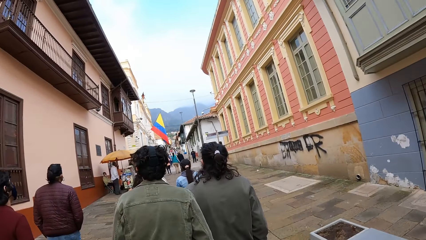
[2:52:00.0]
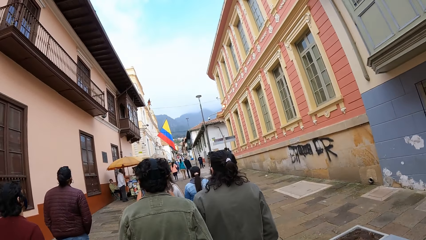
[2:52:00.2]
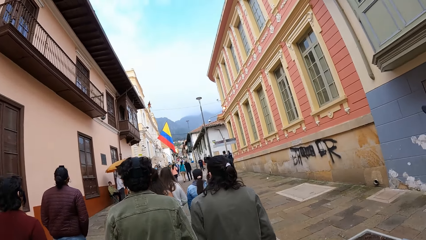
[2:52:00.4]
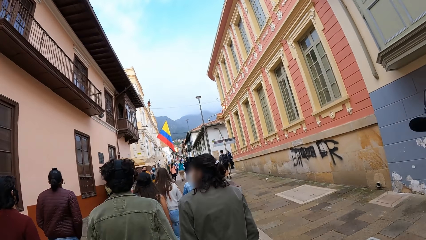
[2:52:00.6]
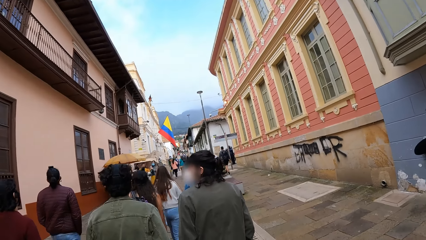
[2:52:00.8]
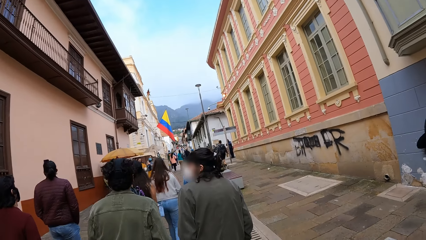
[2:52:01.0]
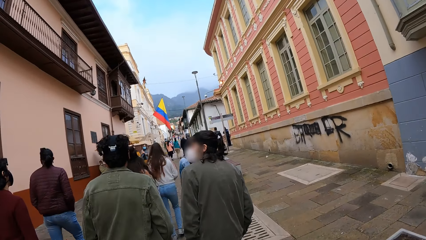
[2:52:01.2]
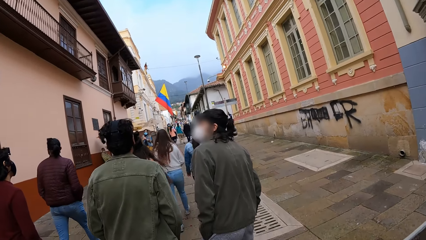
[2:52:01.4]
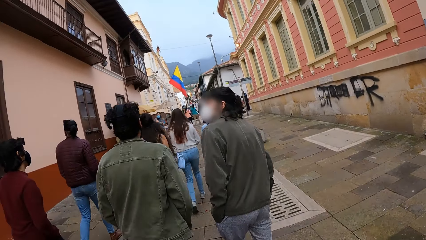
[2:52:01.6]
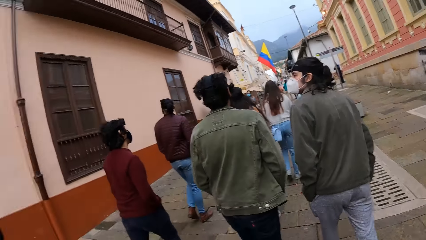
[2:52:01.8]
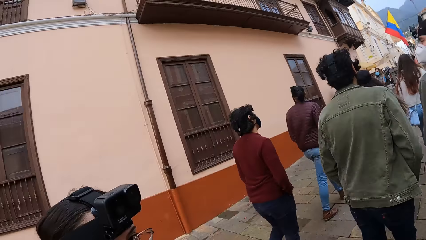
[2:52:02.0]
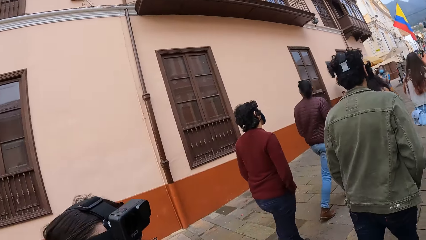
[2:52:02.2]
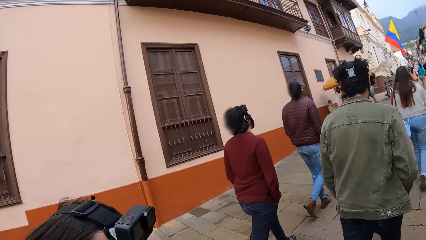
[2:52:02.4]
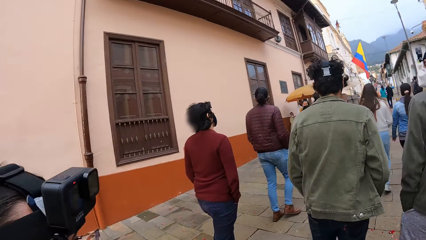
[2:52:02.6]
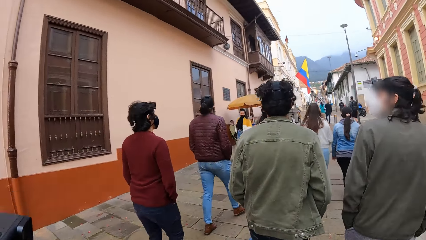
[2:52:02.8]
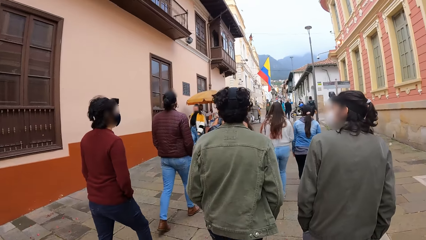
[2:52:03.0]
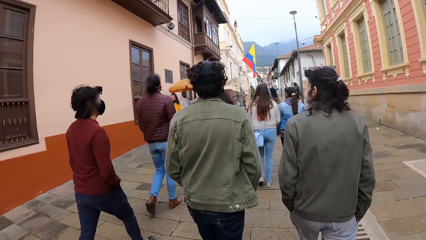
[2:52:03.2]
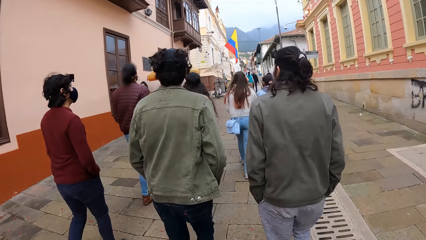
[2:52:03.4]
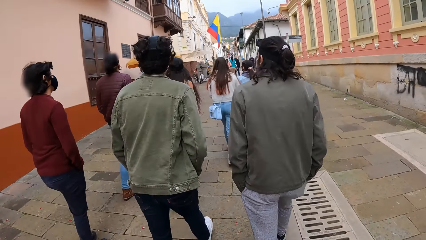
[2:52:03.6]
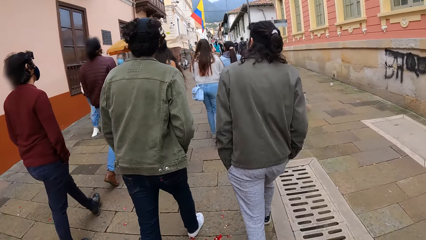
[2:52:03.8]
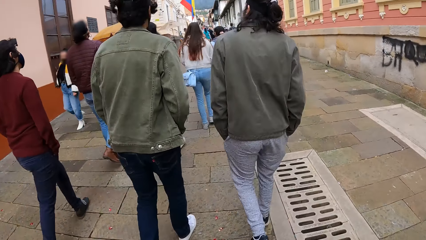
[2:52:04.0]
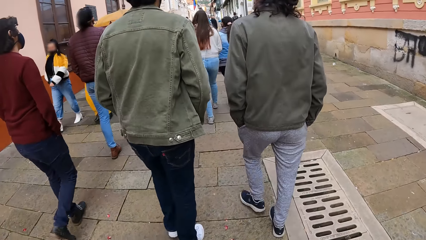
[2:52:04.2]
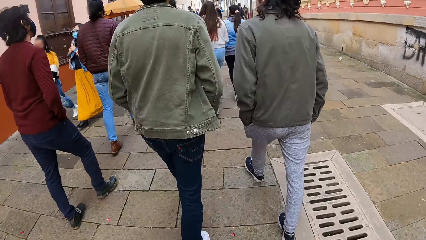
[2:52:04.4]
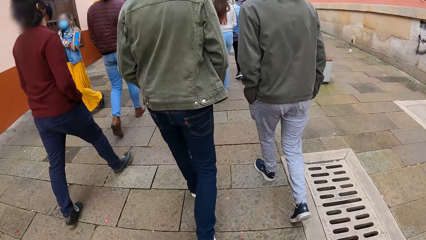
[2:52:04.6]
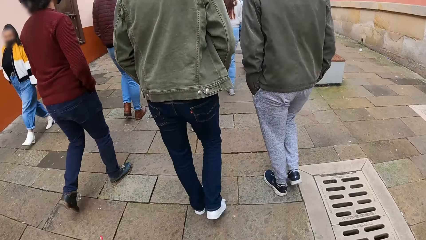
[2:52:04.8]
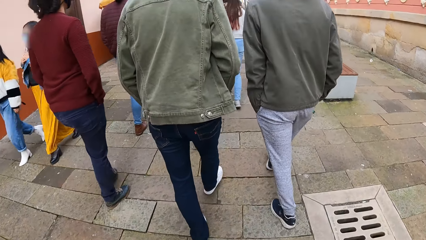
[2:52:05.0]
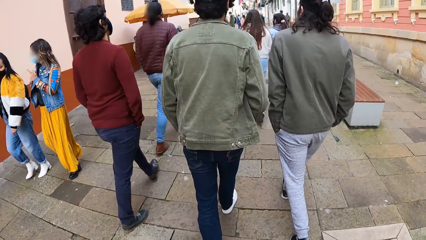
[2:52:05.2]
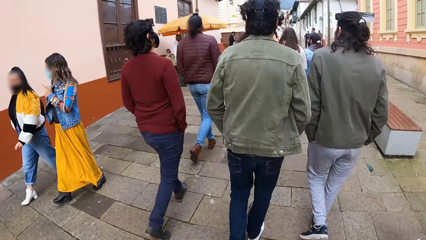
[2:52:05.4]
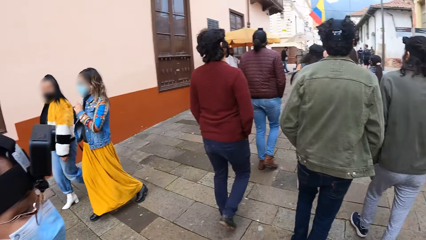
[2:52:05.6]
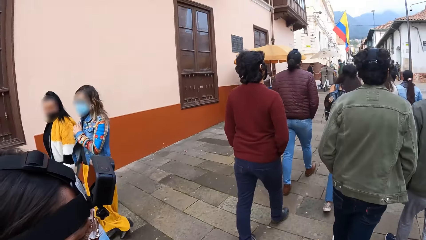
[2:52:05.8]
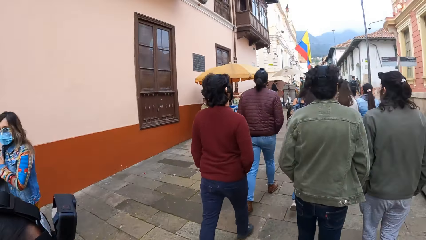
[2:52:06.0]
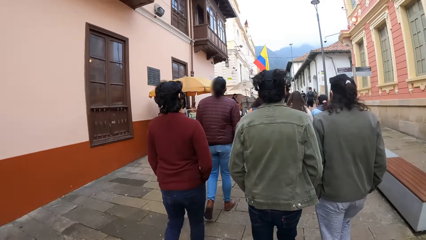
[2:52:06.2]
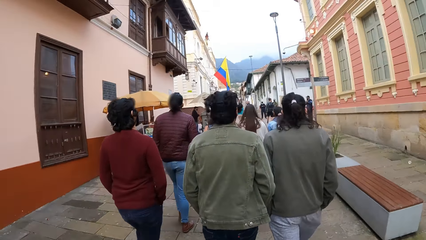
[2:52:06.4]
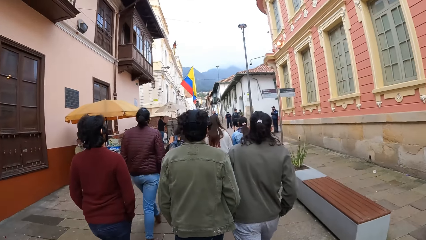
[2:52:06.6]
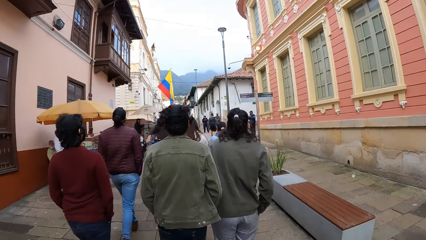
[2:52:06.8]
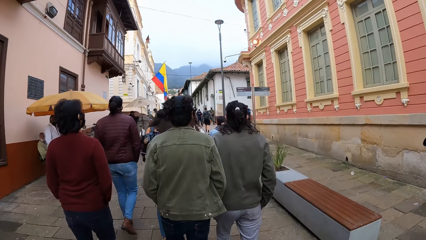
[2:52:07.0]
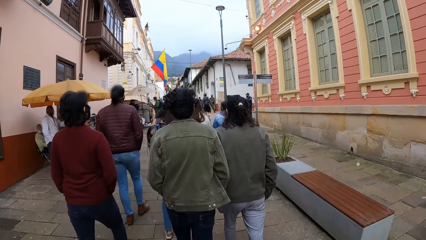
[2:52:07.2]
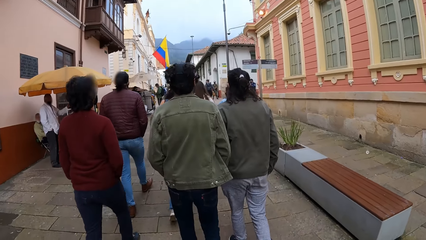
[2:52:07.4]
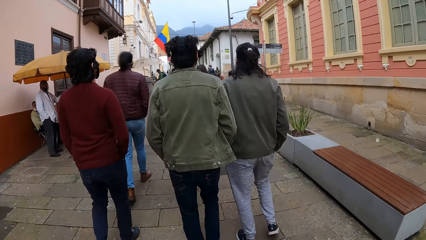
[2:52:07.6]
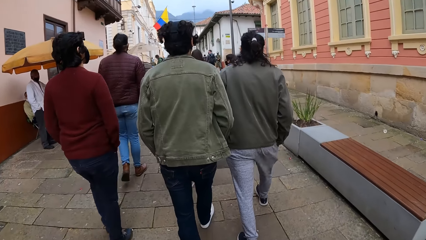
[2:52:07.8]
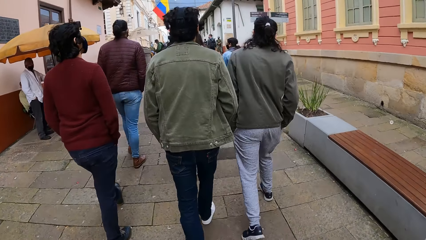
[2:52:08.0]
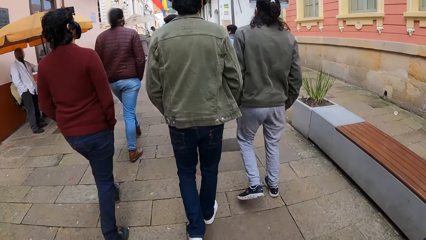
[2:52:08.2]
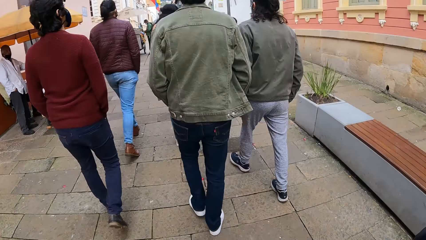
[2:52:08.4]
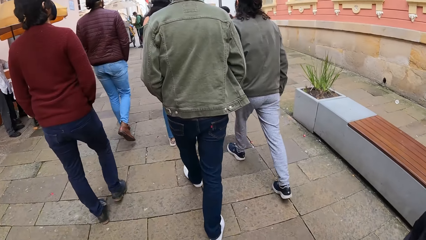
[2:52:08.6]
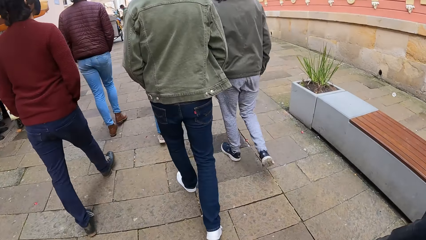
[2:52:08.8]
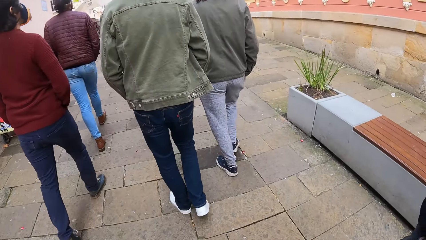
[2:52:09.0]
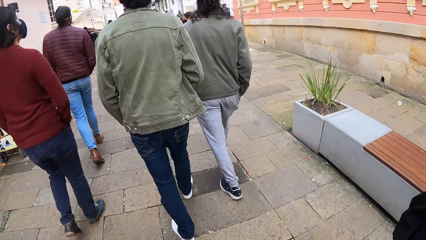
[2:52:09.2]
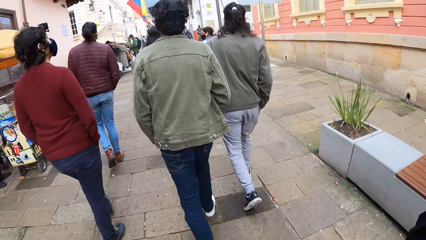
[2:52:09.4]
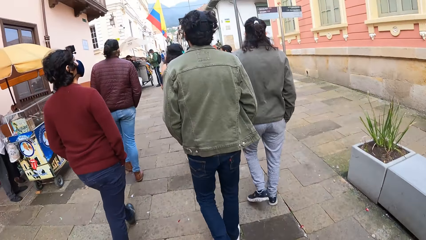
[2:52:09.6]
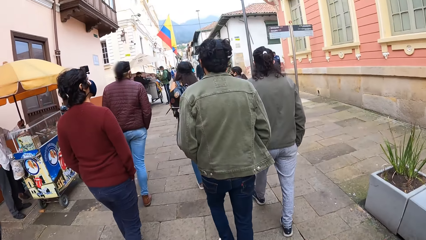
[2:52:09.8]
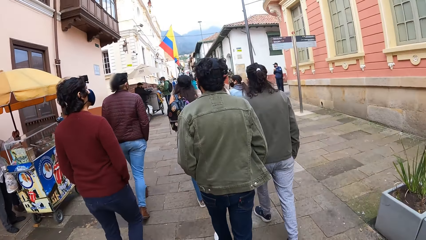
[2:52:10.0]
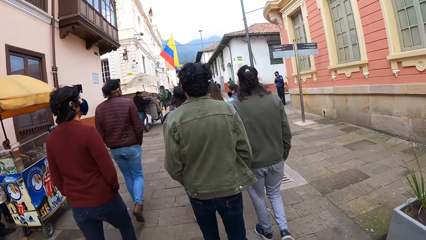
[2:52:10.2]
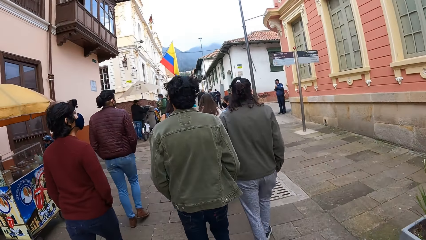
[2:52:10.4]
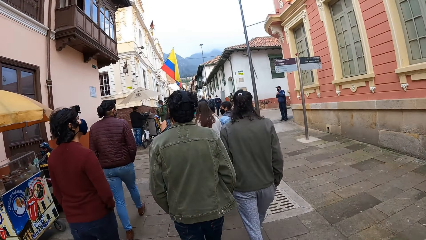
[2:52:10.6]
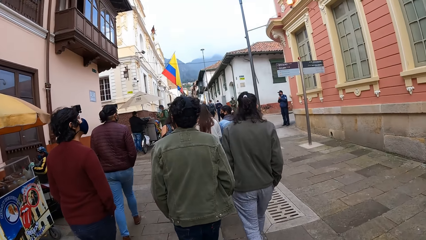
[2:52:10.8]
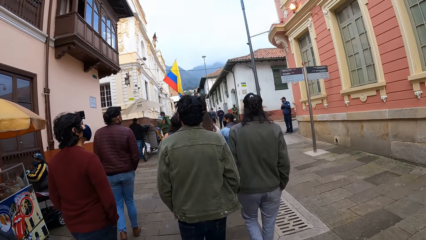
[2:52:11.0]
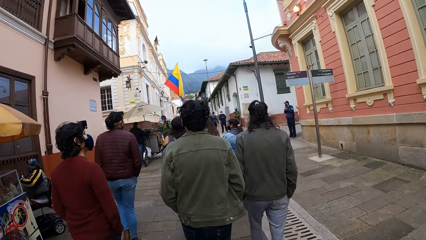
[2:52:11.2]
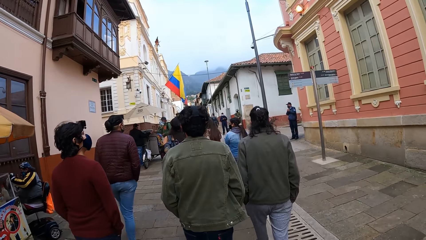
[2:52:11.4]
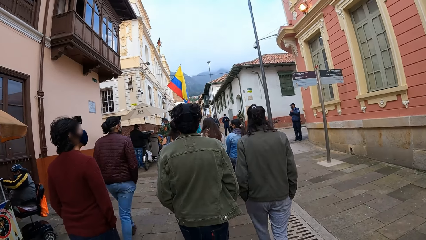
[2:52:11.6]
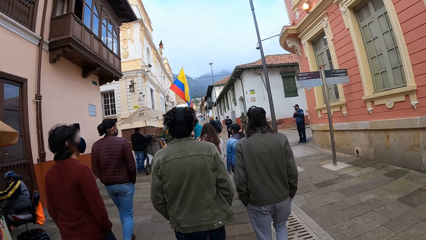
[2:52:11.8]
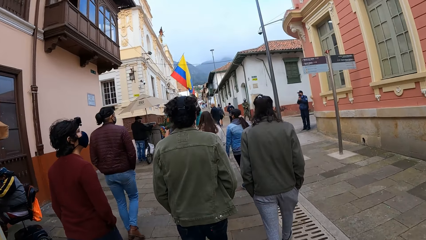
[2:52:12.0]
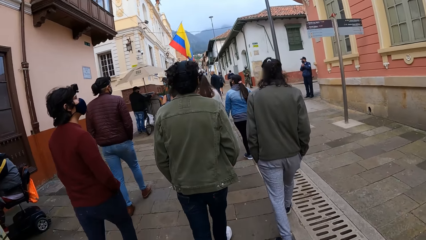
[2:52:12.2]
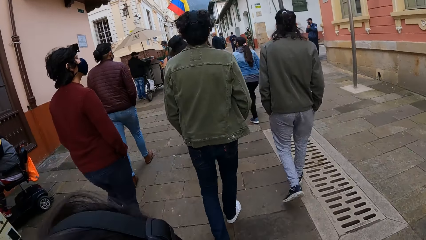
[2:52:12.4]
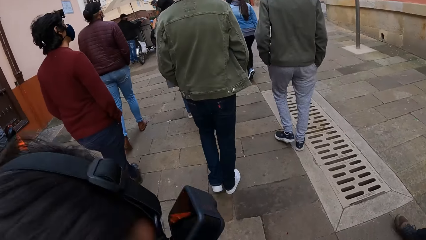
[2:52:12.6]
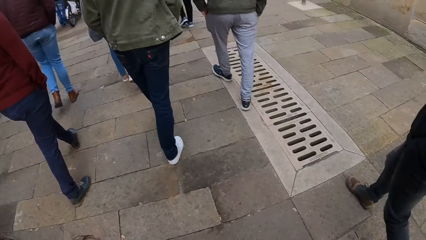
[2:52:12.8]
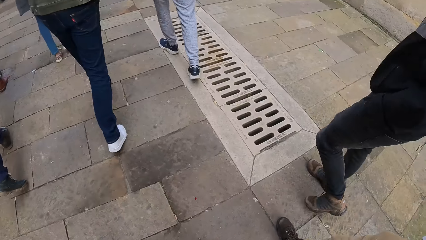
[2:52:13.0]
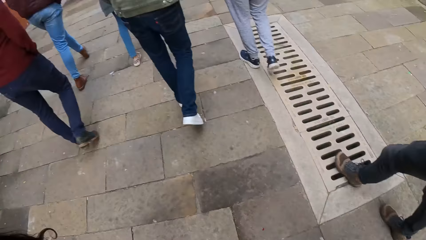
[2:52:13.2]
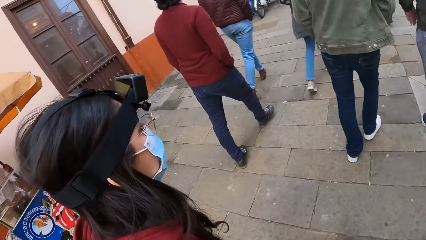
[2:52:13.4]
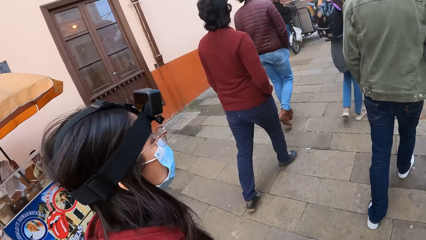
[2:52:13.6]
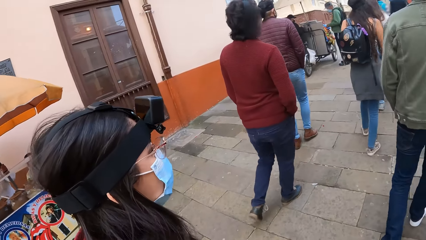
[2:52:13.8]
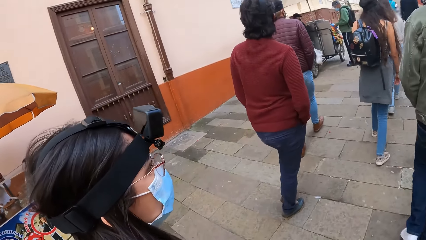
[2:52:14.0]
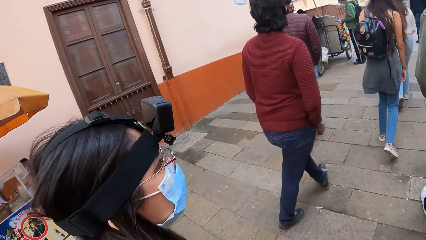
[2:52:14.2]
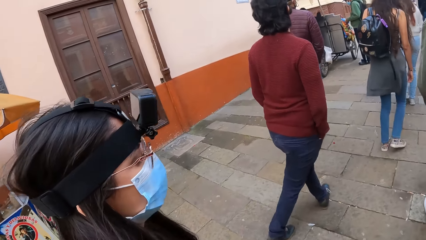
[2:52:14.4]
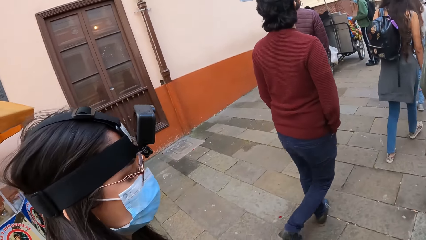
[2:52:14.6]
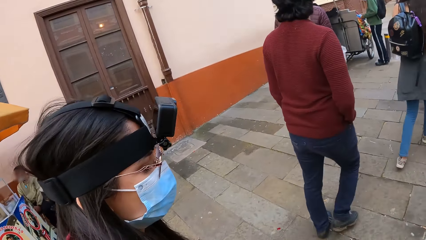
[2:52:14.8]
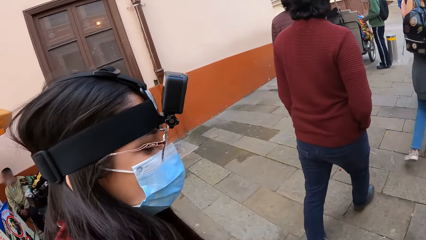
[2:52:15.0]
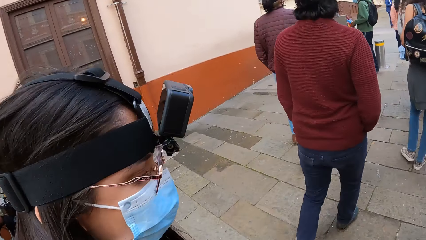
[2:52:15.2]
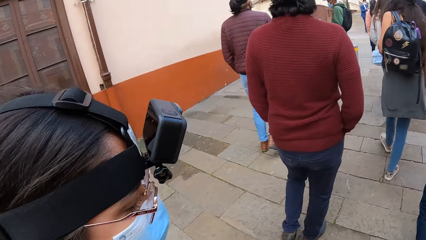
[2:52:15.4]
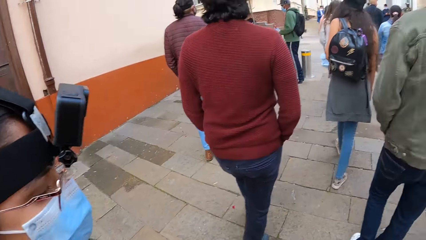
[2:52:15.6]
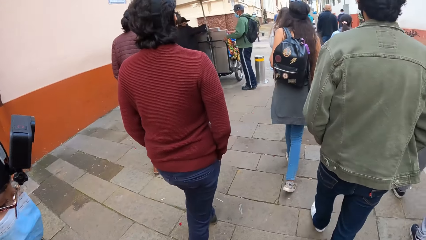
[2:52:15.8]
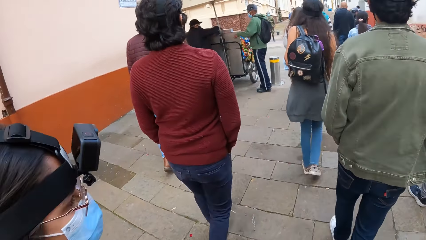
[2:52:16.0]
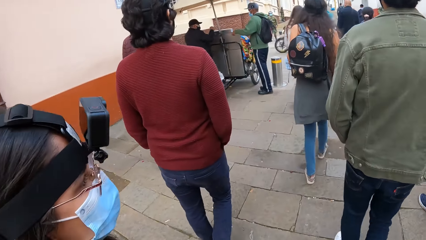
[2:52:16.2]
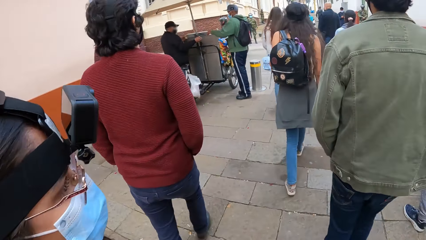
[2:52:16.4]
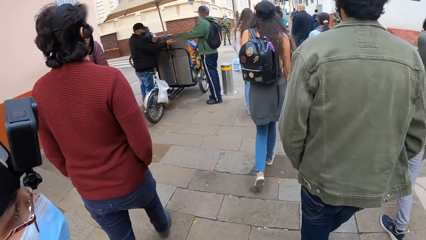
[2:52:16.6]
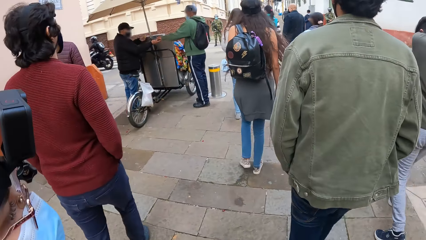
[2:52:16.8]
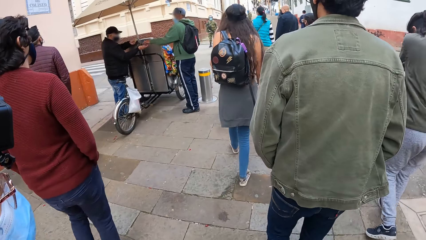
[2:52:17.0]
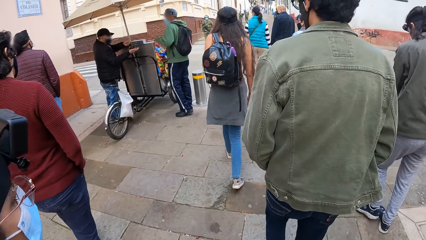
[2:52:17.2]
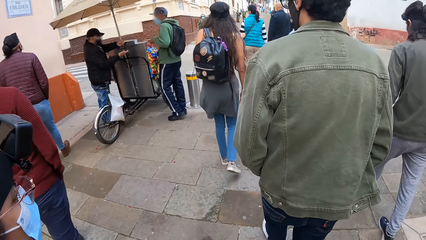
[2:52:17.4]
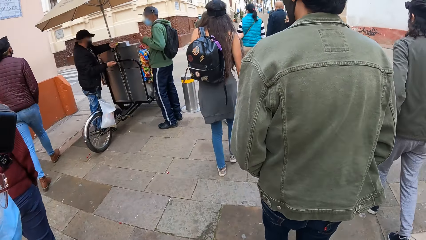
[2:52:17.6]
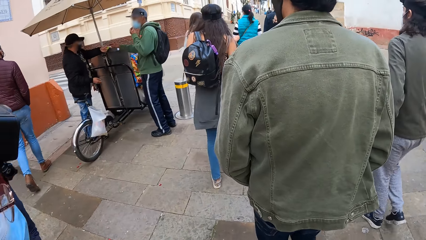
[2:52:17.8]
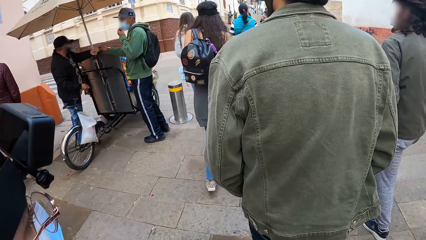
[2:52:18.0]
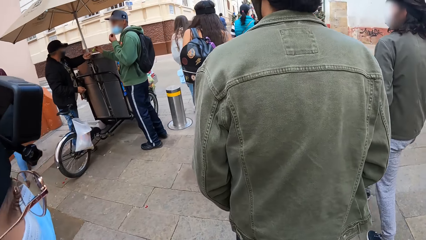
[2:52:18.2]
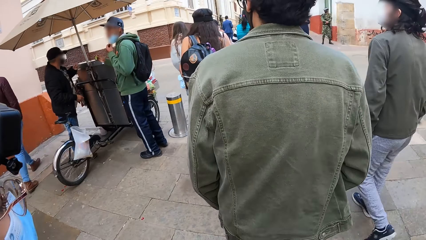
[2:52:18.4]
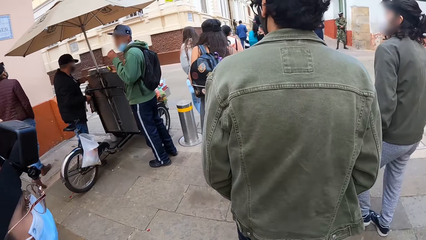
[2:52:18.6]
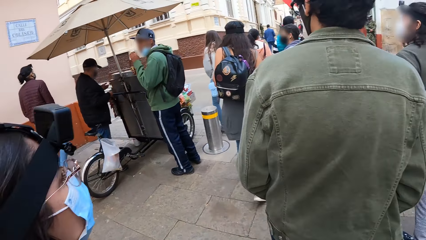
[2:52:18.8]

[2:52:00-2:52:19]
The camera wearer looks around on the street. A group of people walk past the camera wearer and the group of people.
